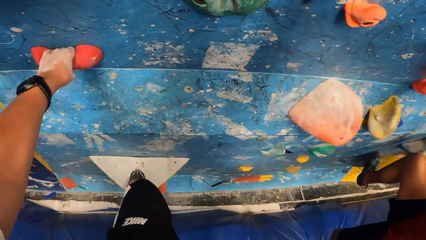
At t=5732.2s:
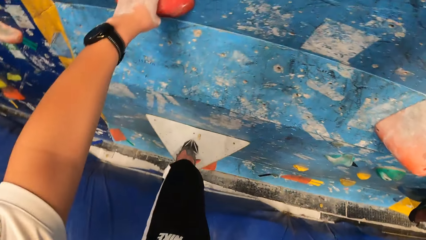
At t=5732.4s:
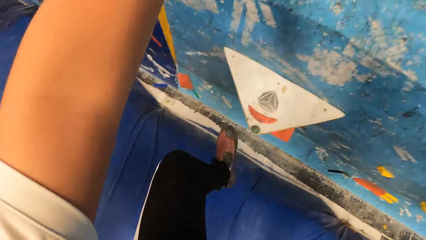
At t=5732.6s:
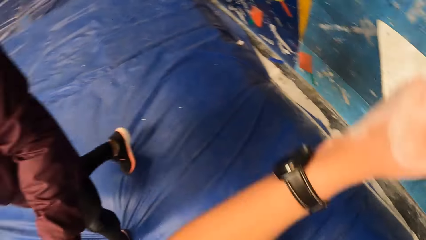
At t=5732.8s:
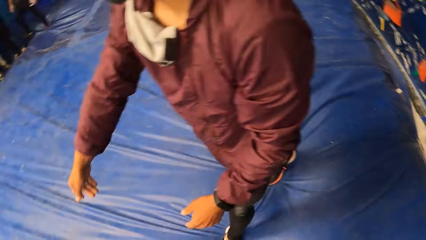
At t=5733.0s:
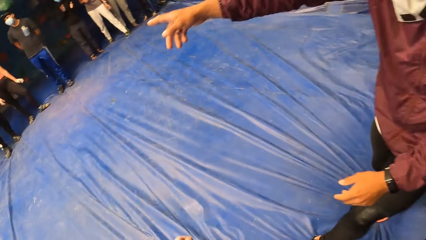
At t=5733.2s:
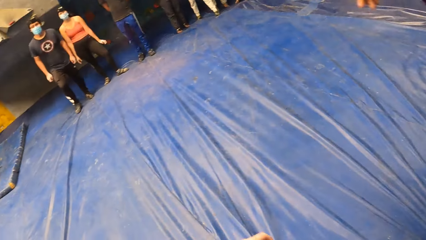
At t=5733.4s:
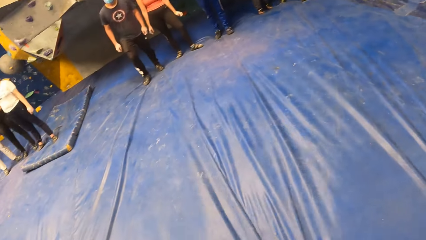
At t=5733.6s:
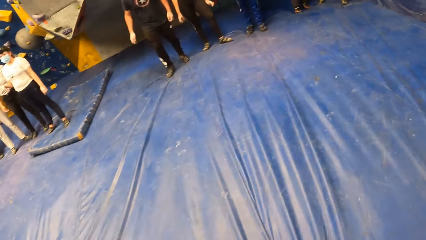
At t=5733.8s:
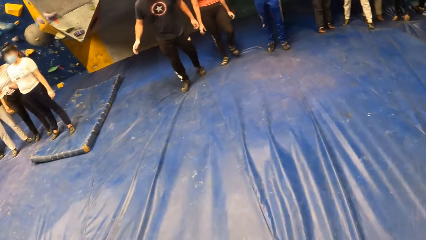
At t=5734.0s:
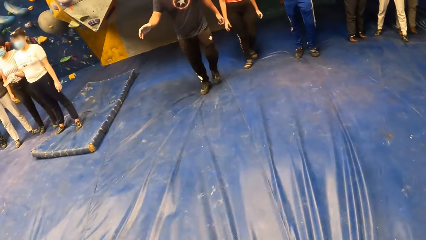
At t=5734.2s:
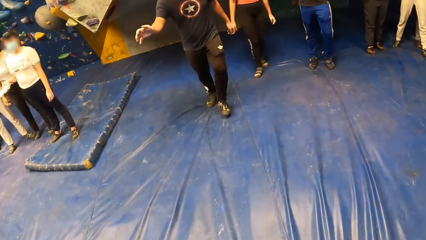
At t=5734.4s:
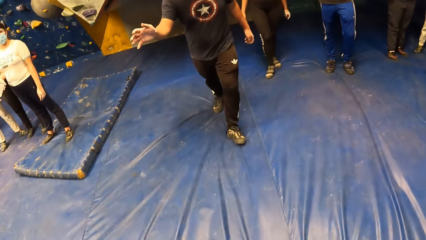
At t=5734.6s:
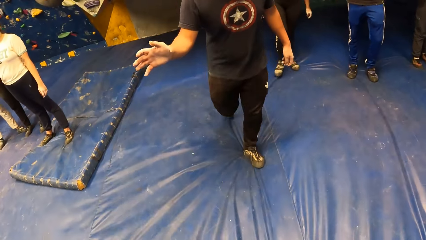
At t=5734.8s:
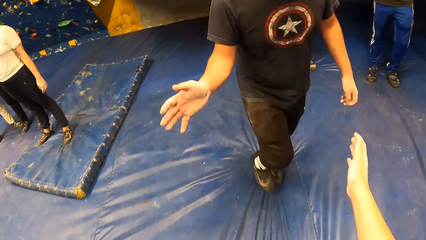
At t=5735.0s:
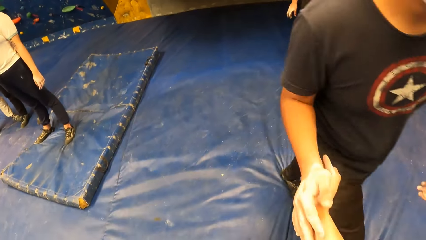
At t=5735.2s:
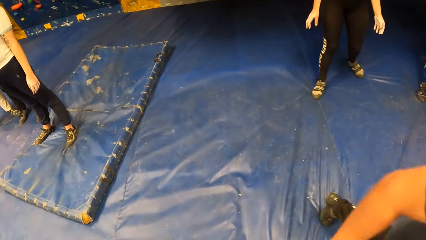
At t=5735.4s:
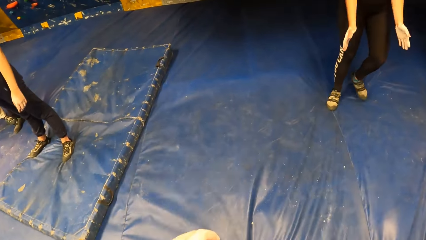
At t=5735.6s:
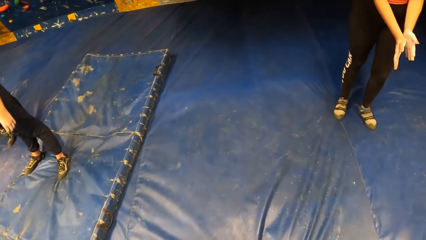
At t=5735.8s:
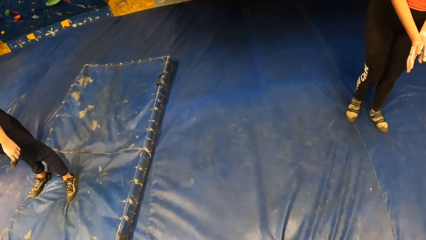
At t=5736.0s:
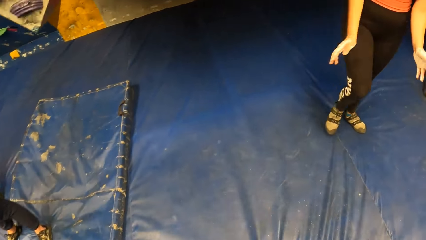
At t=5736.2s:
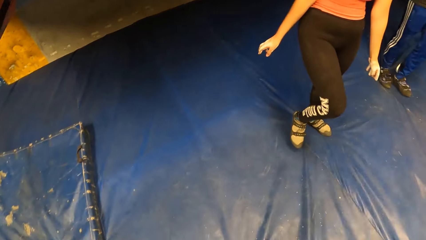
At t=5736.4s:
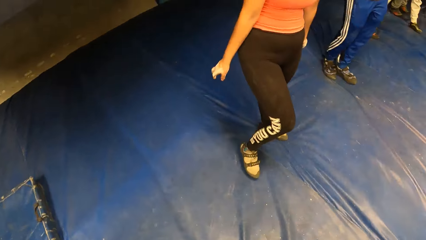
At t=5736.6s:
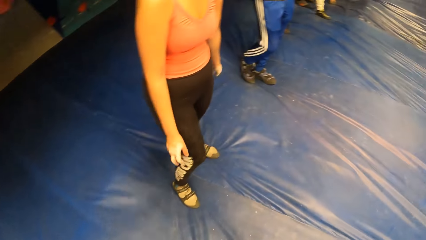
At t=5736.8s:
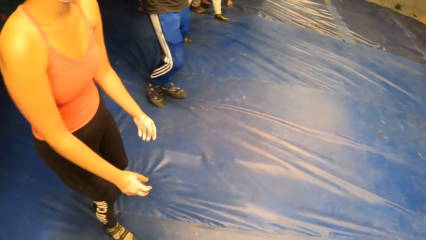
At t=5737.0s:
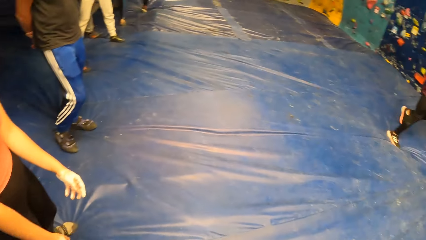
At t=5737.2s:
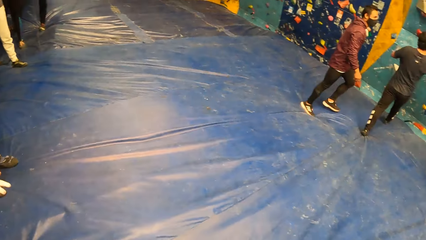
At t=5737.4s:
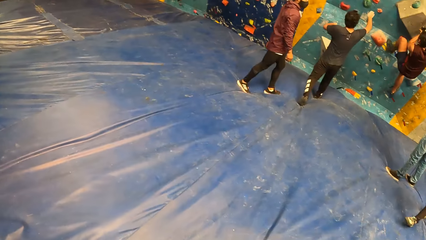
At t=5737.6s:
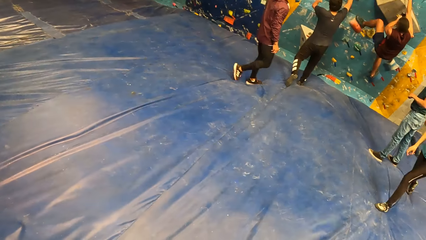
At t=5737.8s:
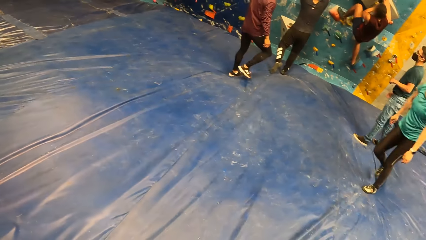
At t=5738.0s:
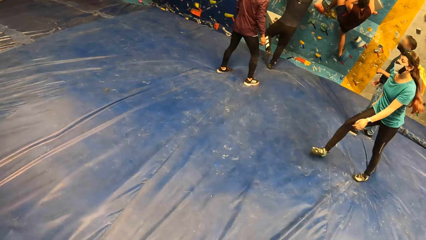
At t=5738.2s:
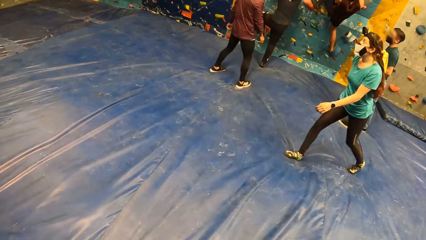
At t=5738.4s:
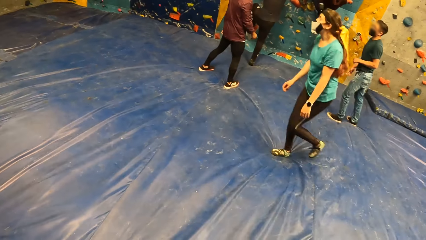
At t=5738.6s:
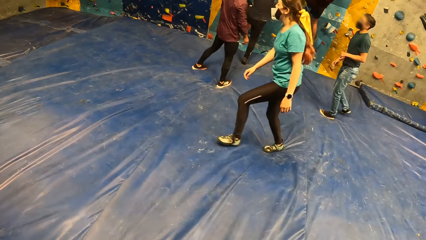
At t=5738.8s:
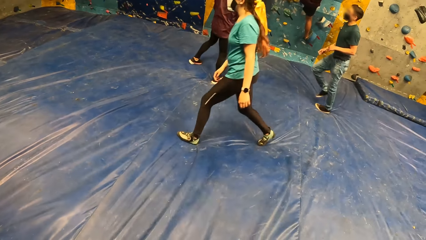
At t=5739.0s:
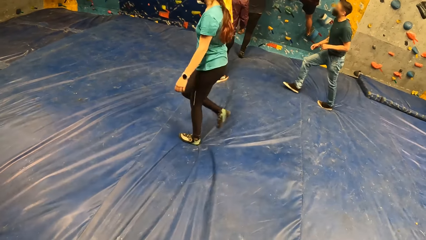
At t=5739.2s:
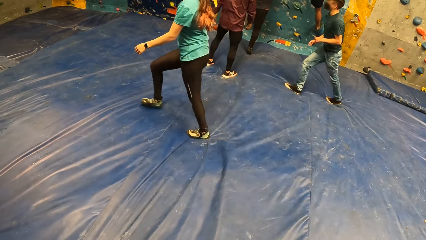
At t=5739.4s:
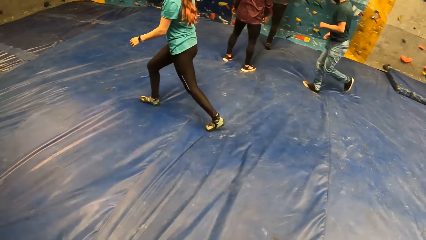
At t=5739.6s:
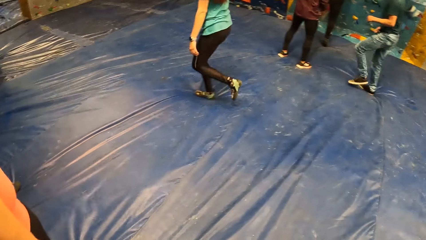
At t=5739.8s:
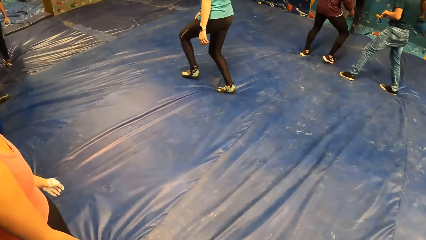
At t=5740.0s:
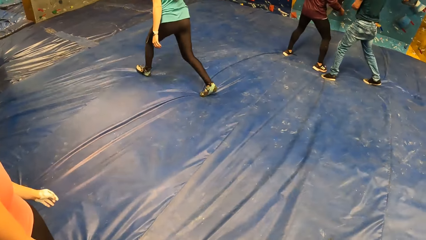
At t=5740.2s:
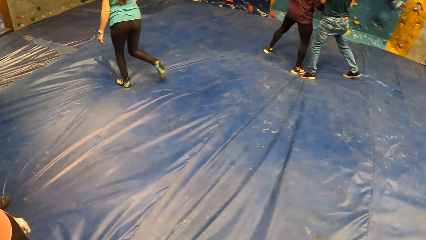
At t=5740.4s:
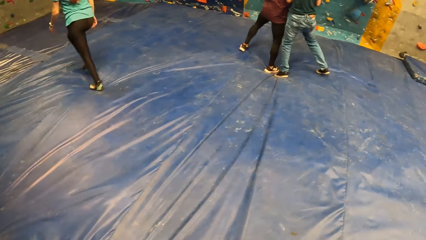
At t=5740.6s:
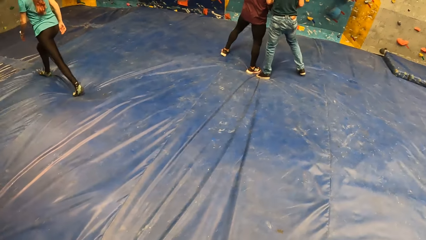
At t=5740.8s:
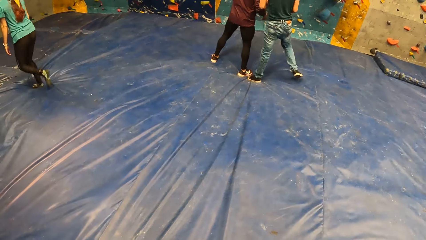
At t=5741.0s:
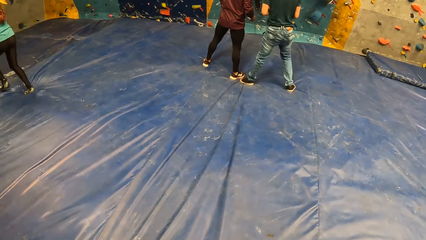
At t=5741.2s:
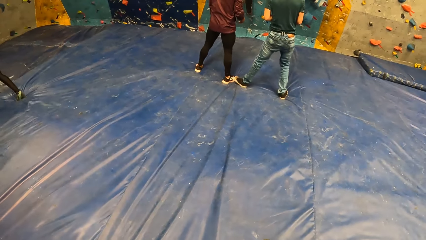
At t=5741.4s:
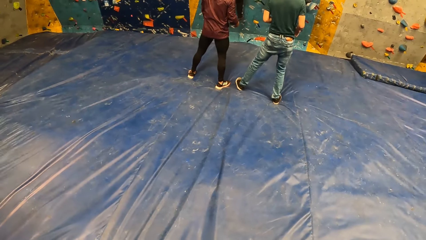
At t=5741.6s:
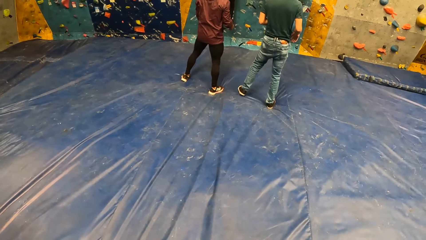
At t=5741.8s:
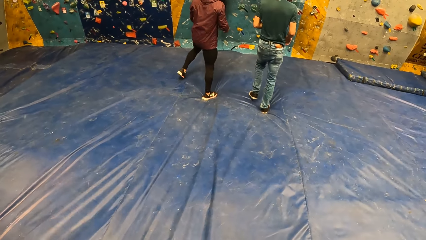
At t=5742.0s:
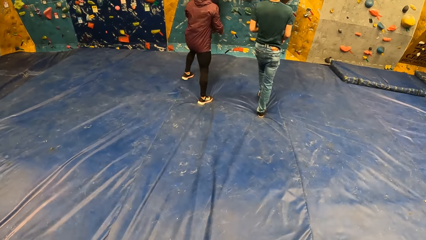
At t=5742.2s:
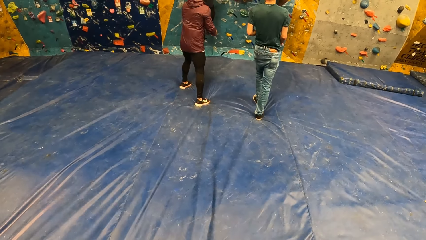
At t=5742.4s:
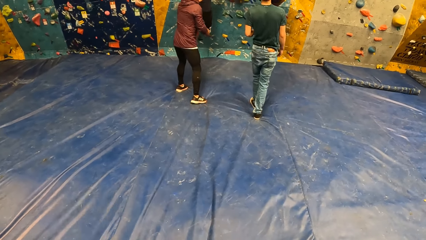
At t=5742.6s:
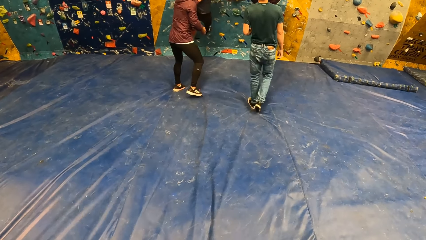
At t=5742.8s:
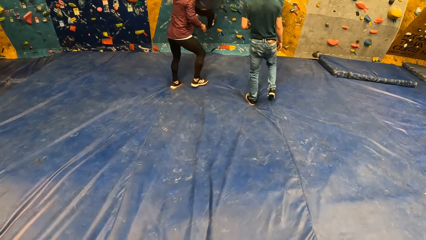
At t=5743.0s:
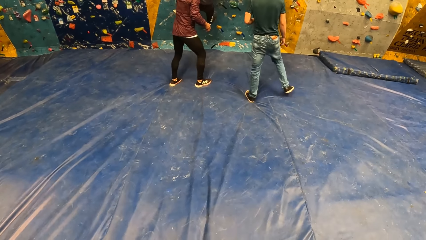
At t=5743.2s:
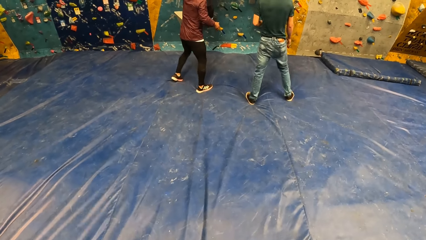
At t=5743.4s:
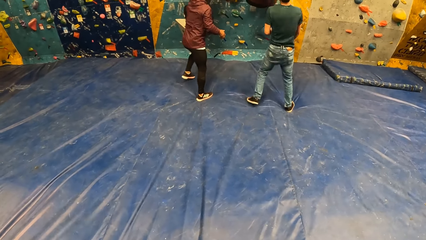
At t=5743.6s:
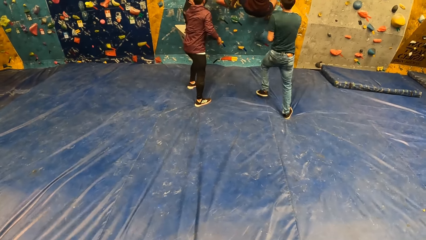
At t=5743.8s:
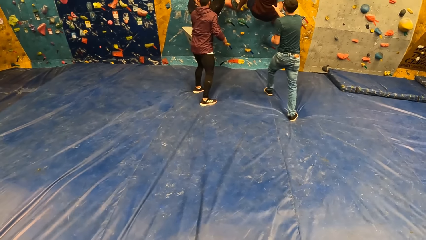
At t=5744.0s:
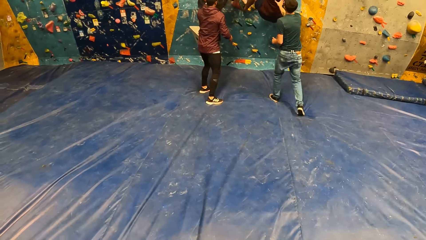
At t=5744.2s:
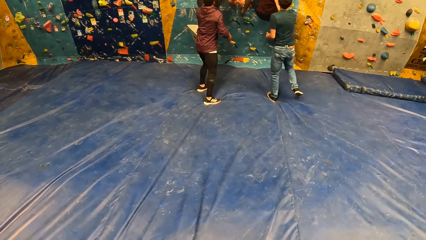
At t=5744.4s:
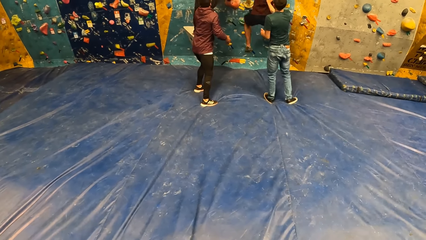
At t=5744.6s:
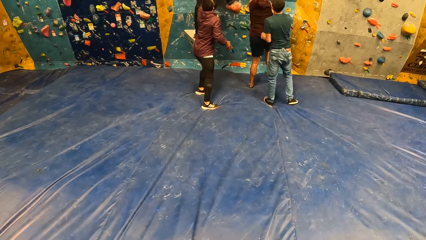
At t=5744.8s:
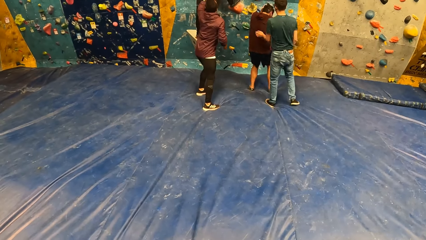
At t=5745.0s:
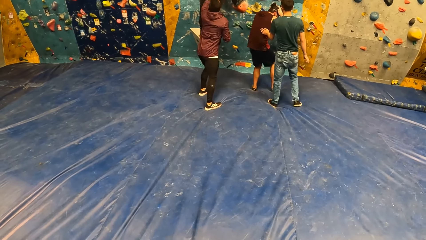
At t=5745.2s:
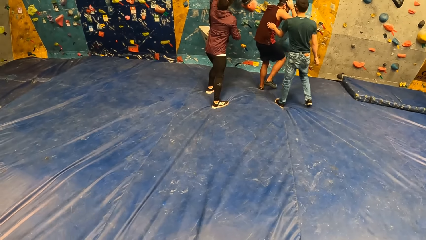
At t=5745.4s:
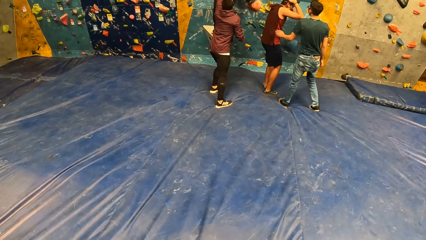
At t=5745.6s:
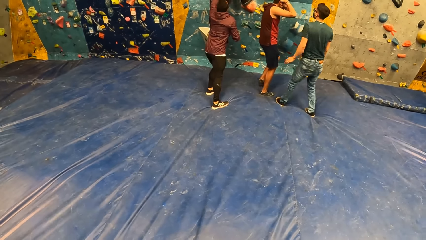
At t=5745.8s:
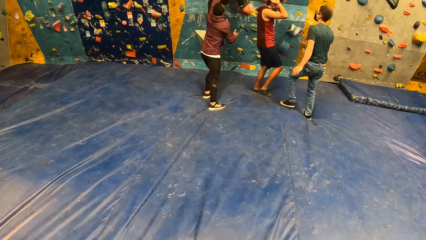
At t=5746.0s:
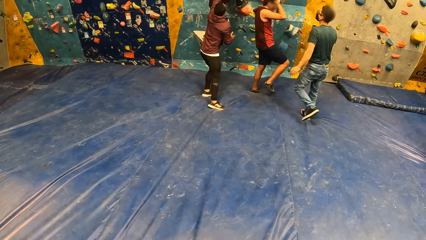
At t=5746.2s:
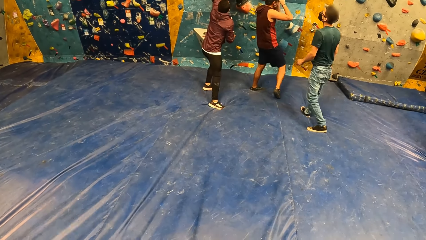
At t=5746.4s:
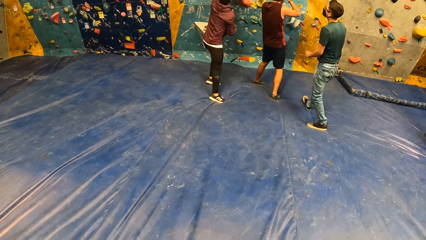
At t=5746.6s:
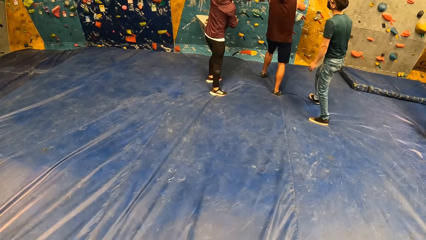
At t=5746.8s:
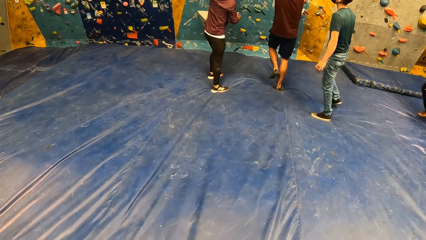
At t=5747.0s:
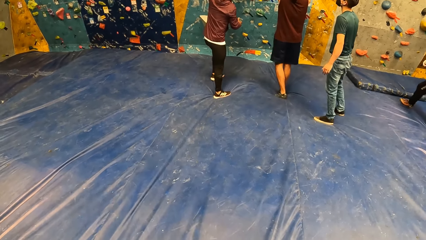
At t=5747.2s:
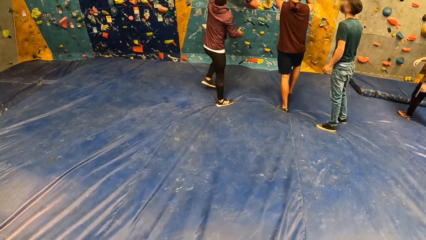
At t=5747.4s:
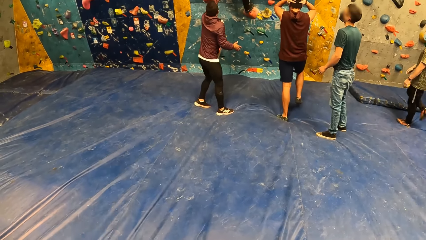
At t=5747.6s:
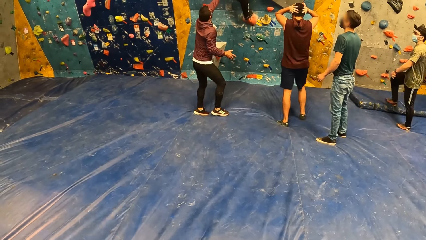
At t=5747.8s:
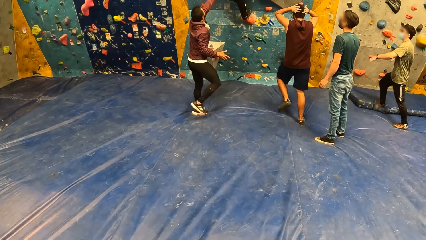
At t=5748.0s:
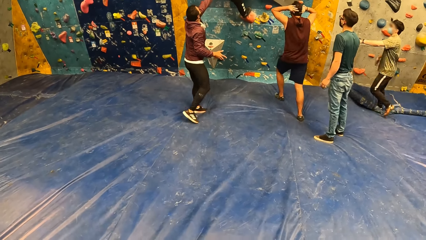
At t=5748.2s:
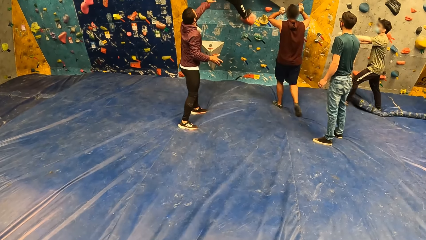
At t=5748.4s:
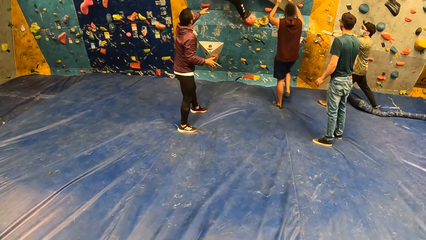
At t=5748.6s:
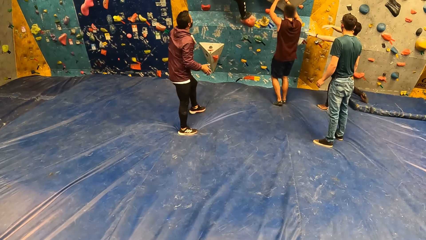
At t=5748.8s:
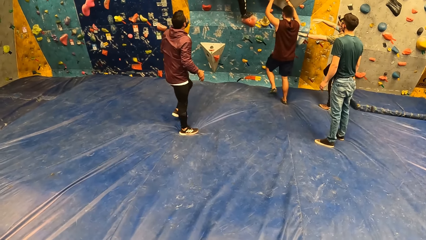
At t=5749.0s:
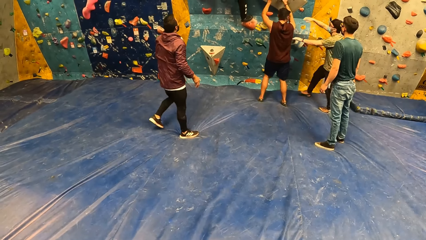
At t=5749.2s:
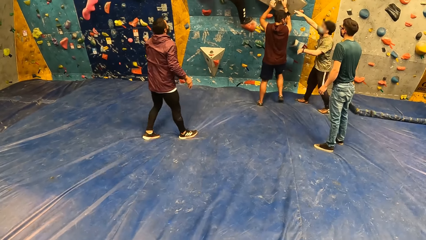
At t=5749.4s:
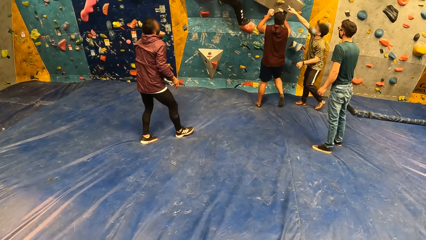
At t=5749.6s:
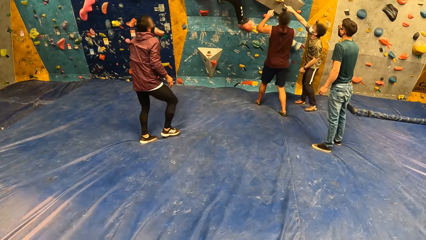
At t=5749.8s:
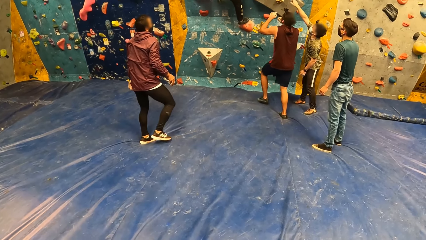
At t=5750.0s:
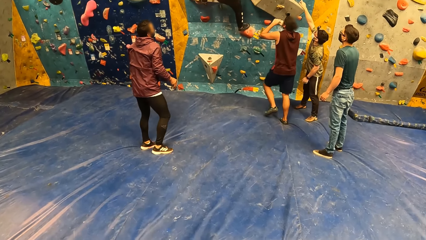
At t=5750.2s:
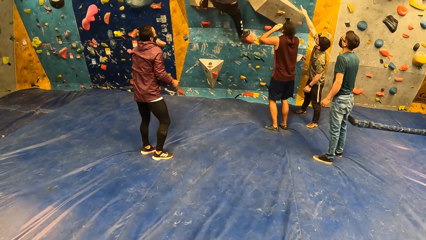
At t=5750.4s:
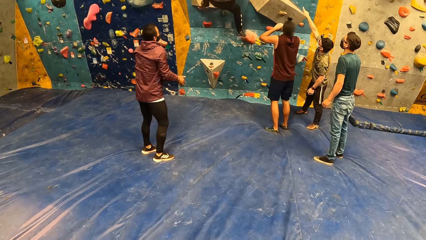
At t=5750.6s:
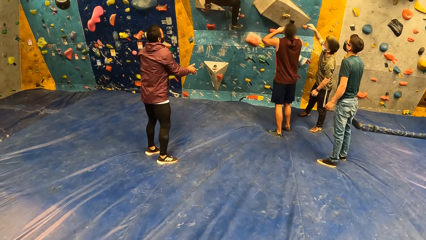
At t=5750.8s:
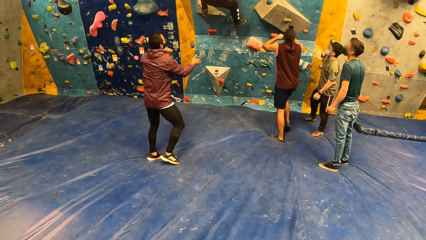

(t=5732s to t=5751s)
The camera wearer jumps down from the climbing stones on the wall. She steps down. She interacts with a man. She walks towards the colleagues. She claps hands with another man. She touches the man on his right hand with her right hand. A woman claps hands. The camera wearer turns around. Another woman walks past the camera wearer. The second man climbs the wall. Another man moves to the first man. The camera wearer looks at the colleagues. The first man supports the second man. Another man jumps down. Another man moves towards the wall and points at the wall.
